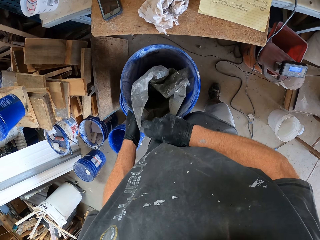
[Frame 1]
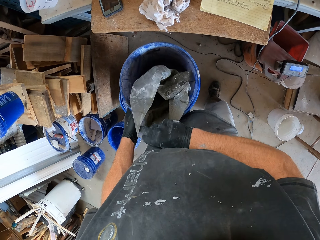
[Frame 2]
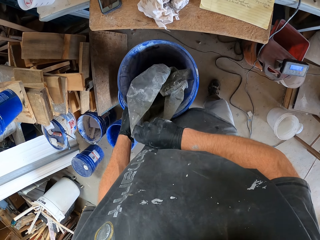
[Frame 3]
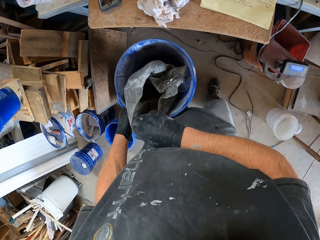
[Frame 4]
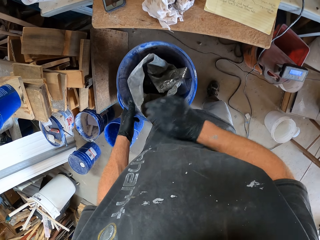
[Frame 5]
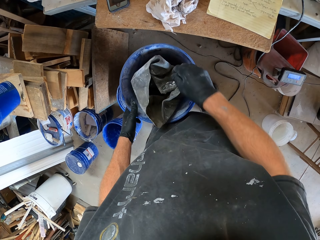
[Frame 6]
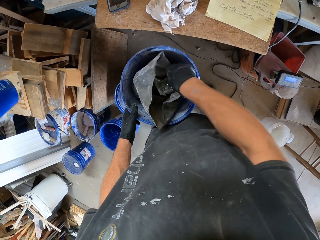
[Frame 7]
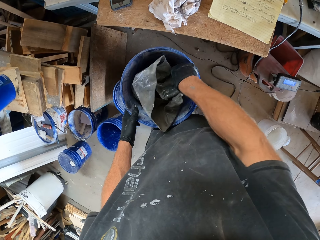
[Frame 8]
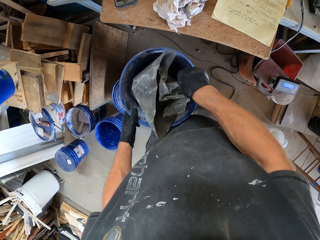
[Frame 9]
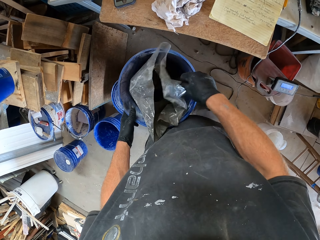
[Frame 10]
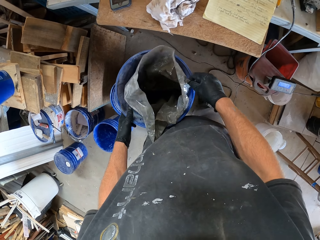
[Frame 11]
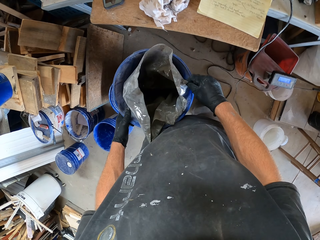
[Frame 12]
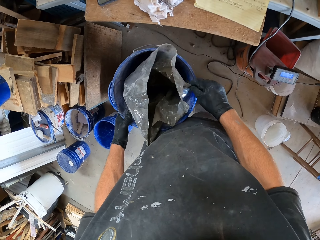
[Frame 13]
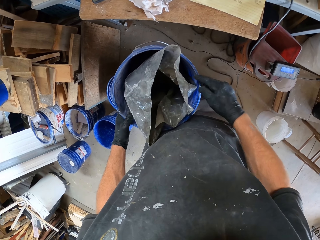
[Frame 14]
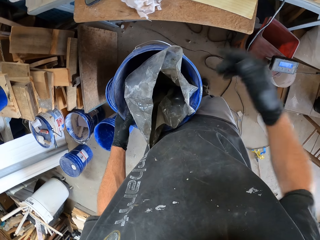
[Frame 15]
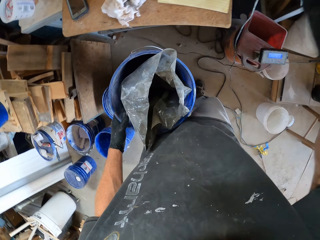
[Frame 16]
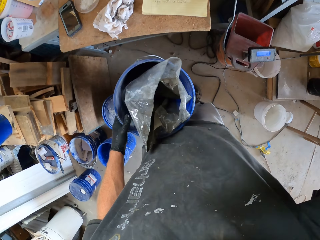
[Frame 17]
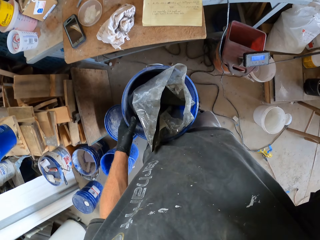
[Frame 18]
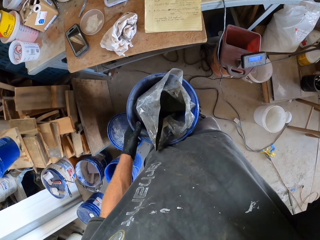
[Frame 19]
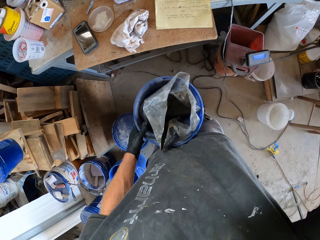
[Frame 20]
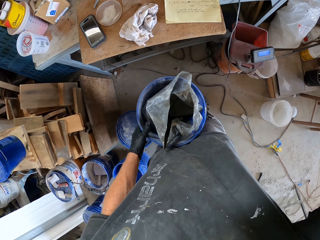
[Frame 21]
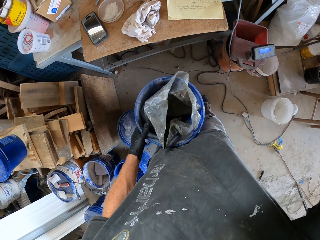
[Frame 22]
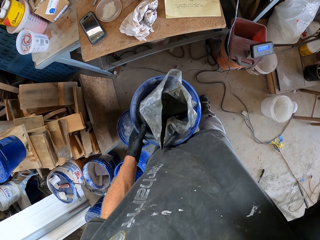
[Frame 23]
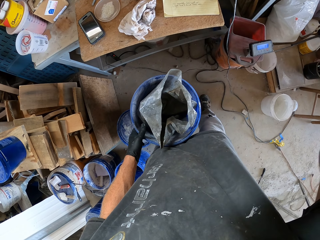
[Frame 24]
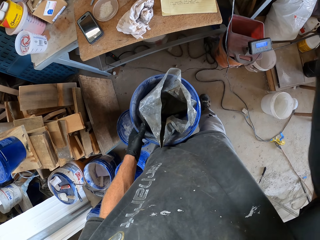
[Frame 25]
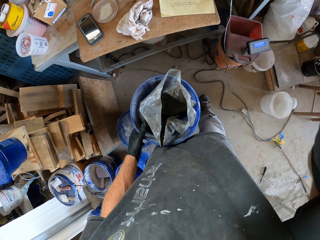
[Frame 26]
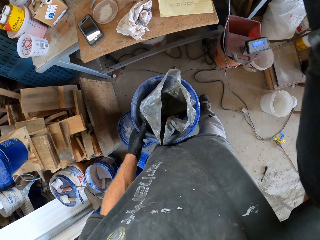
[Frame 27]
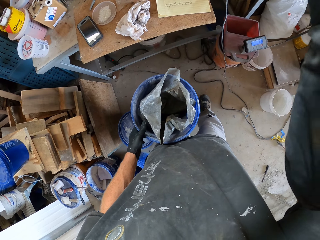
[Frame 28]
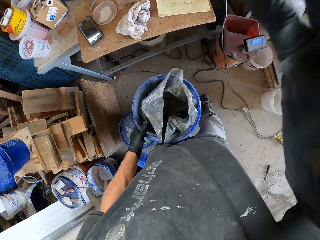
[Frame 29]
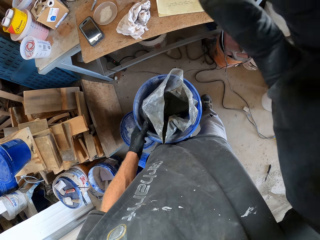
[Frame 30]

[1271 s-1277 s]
The camera wearer checks the polythene paper in the bucket. They hold the camera.
